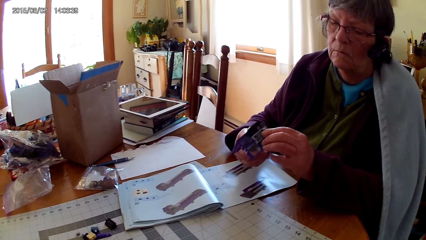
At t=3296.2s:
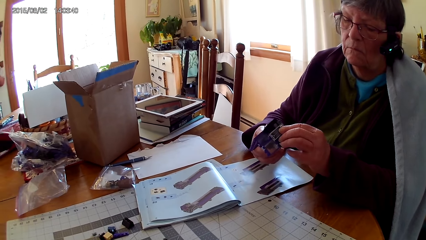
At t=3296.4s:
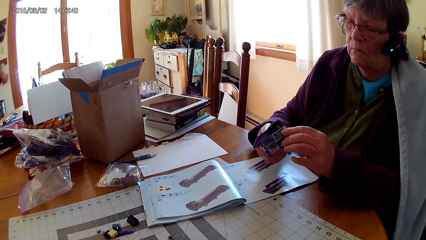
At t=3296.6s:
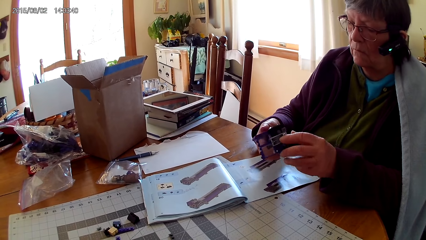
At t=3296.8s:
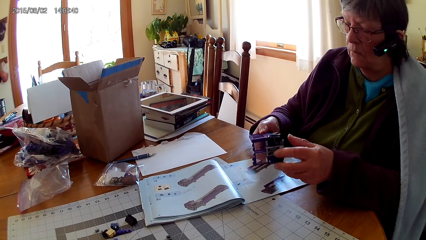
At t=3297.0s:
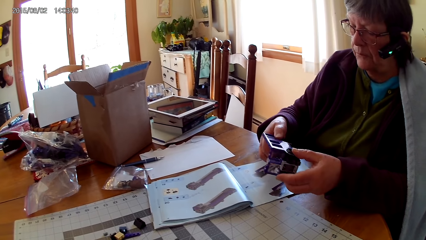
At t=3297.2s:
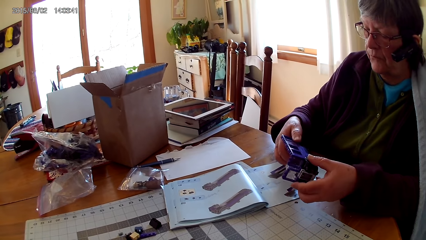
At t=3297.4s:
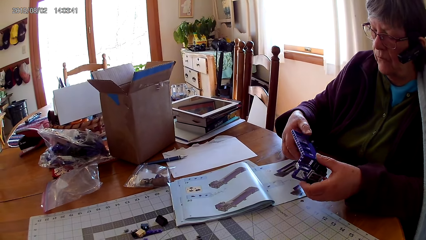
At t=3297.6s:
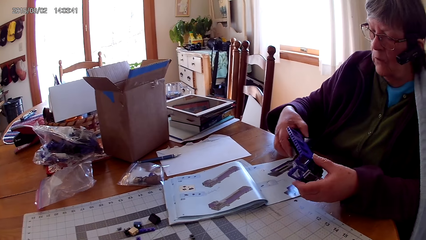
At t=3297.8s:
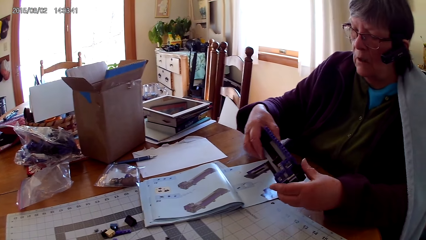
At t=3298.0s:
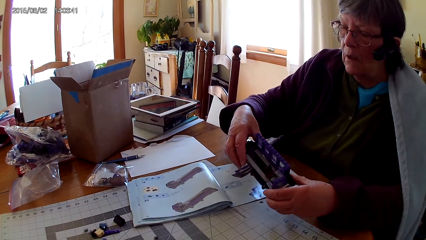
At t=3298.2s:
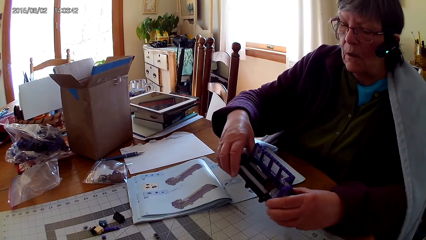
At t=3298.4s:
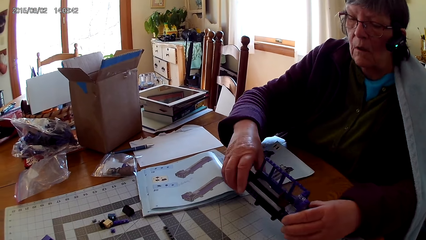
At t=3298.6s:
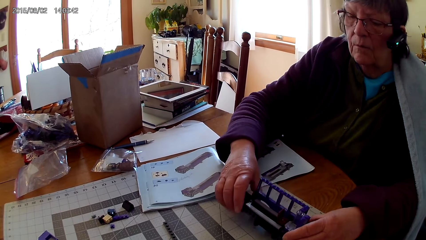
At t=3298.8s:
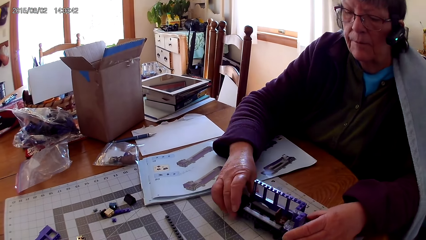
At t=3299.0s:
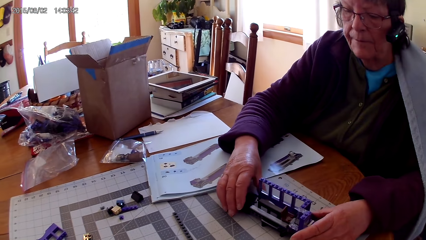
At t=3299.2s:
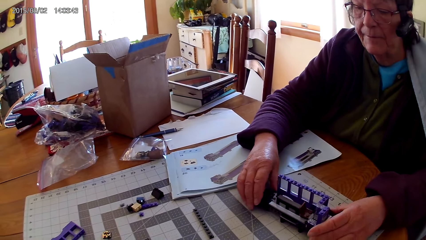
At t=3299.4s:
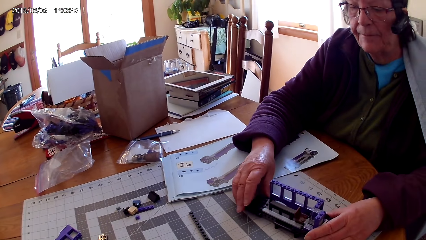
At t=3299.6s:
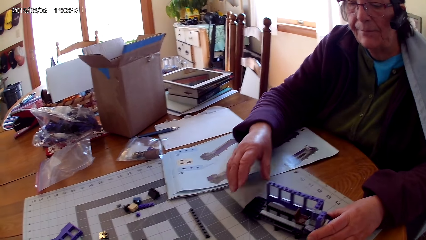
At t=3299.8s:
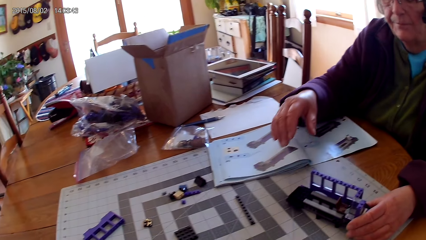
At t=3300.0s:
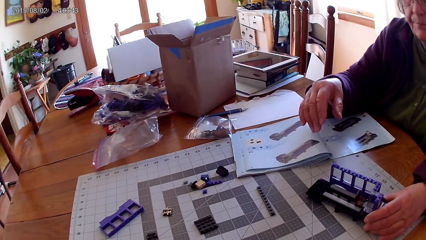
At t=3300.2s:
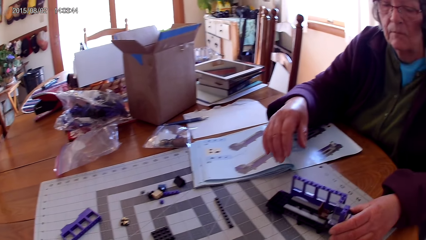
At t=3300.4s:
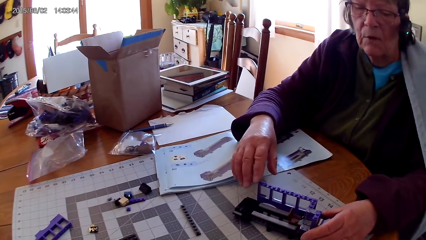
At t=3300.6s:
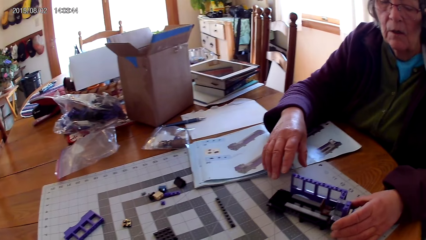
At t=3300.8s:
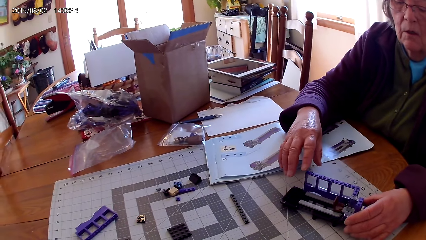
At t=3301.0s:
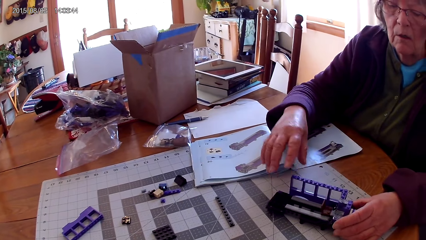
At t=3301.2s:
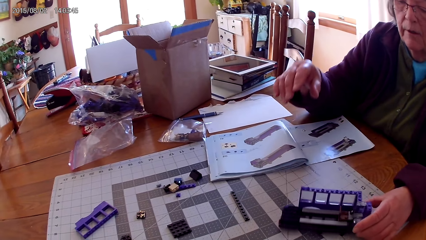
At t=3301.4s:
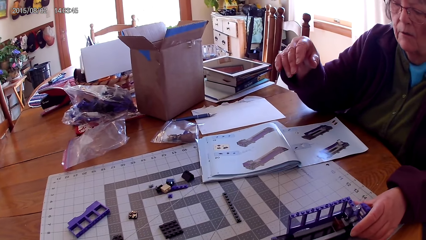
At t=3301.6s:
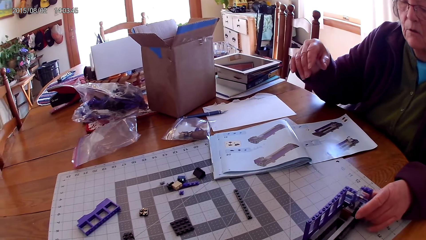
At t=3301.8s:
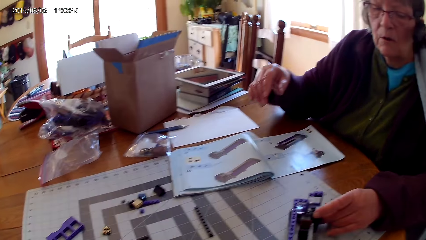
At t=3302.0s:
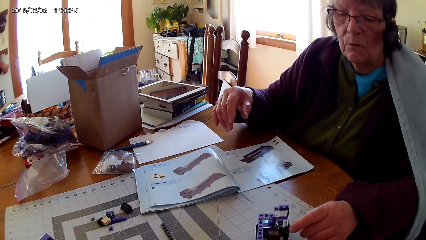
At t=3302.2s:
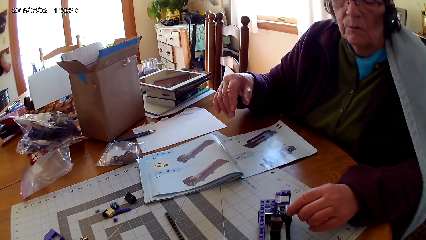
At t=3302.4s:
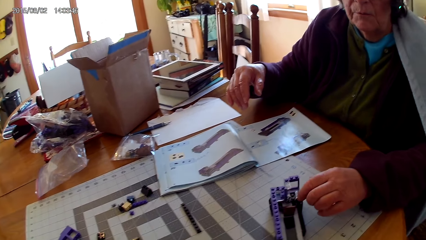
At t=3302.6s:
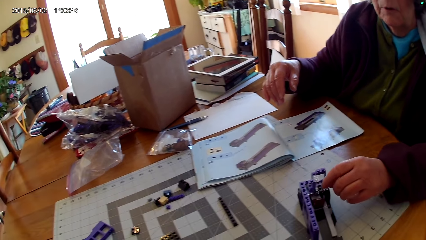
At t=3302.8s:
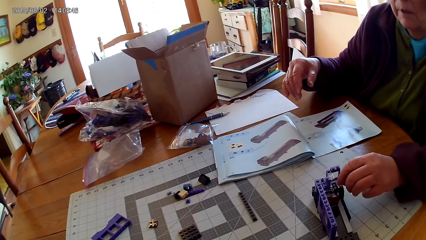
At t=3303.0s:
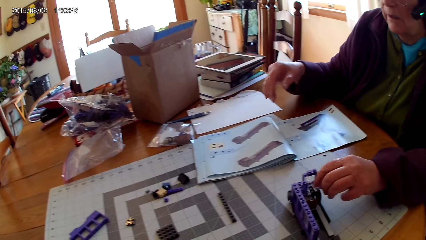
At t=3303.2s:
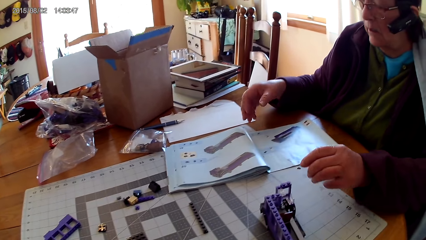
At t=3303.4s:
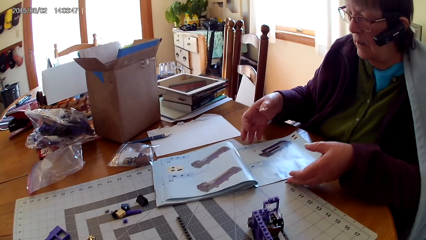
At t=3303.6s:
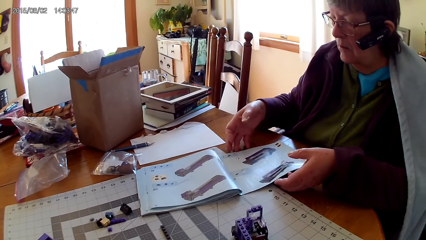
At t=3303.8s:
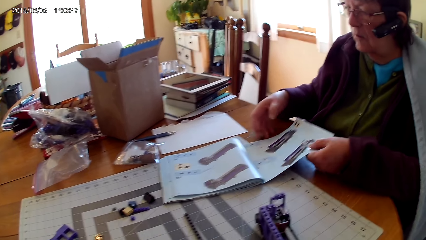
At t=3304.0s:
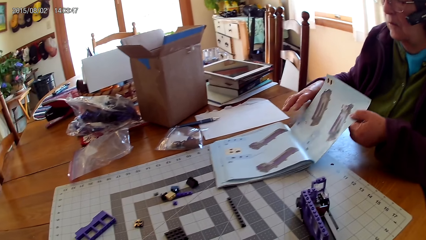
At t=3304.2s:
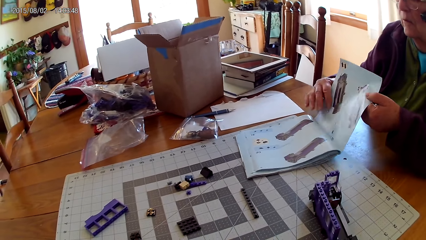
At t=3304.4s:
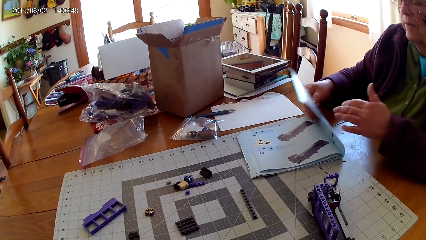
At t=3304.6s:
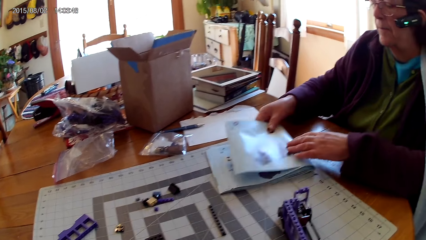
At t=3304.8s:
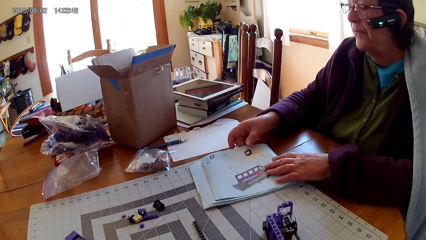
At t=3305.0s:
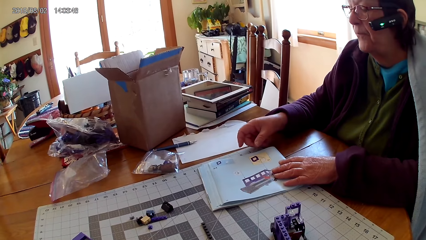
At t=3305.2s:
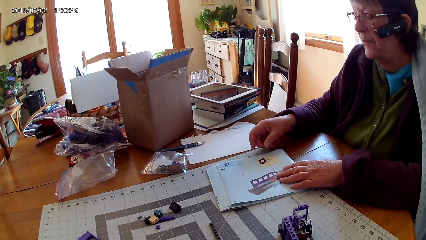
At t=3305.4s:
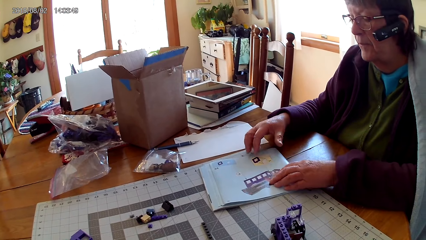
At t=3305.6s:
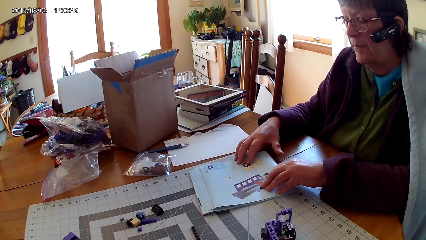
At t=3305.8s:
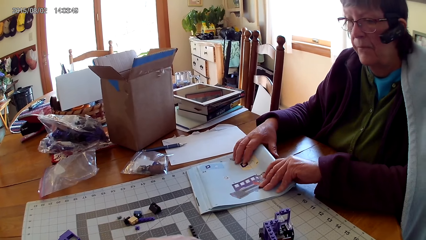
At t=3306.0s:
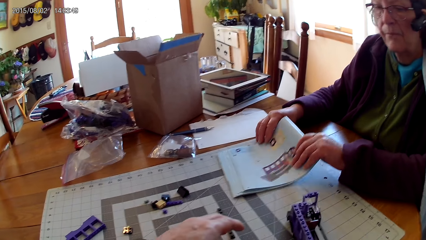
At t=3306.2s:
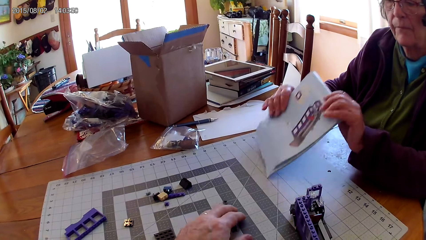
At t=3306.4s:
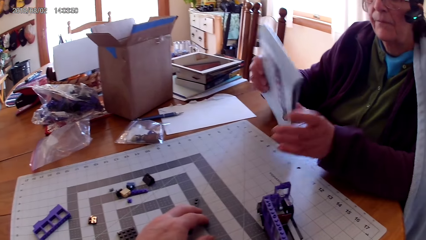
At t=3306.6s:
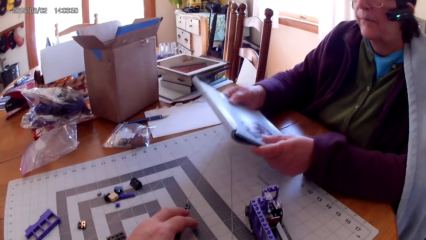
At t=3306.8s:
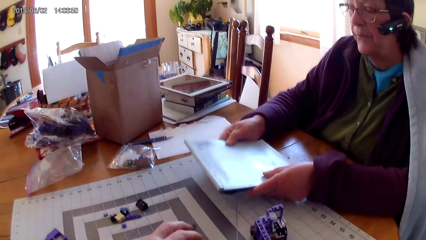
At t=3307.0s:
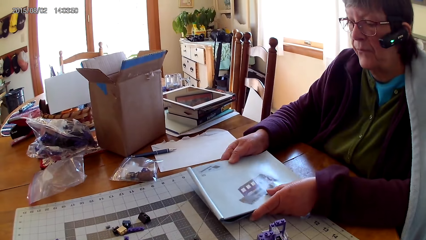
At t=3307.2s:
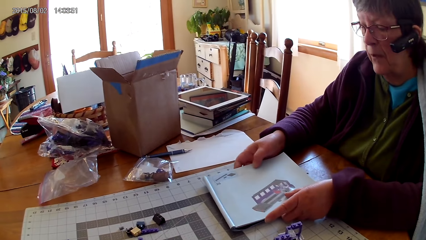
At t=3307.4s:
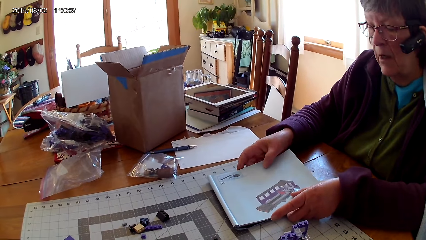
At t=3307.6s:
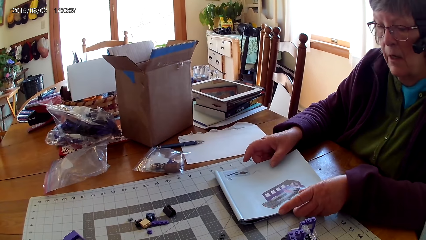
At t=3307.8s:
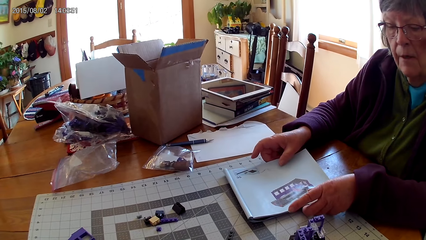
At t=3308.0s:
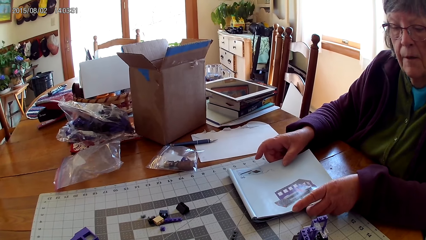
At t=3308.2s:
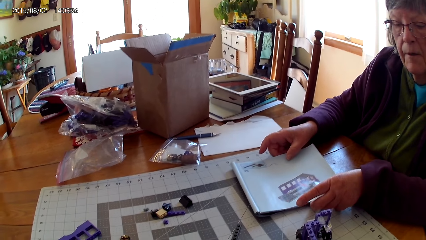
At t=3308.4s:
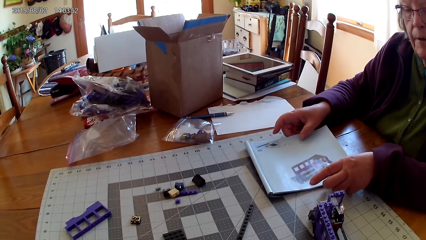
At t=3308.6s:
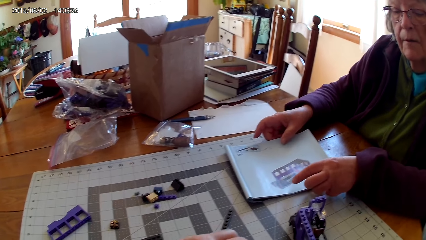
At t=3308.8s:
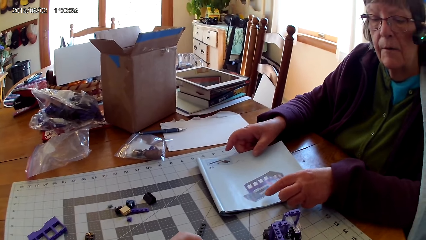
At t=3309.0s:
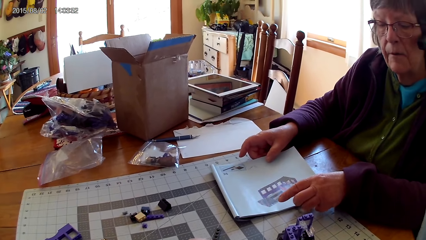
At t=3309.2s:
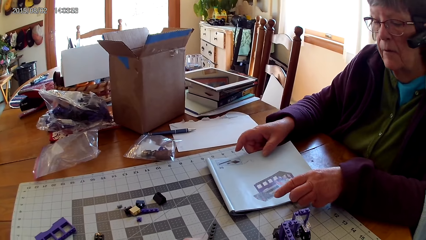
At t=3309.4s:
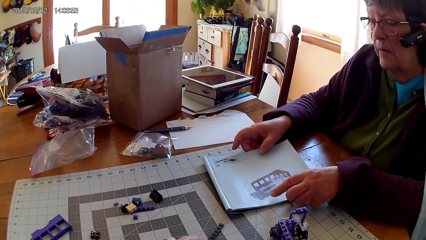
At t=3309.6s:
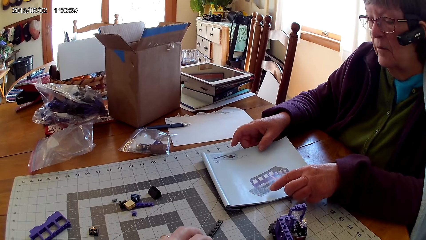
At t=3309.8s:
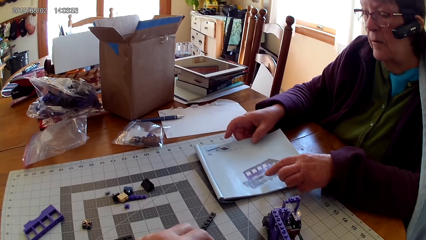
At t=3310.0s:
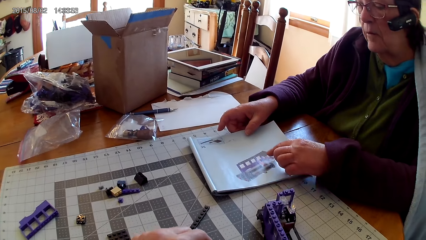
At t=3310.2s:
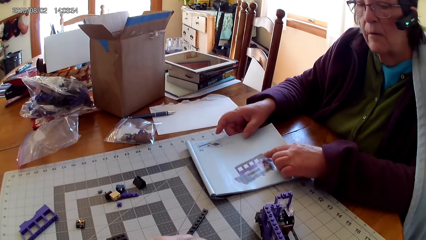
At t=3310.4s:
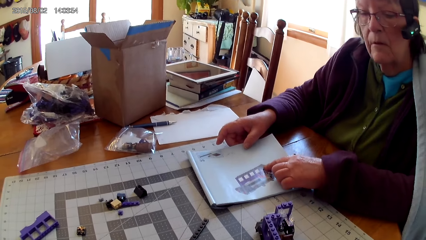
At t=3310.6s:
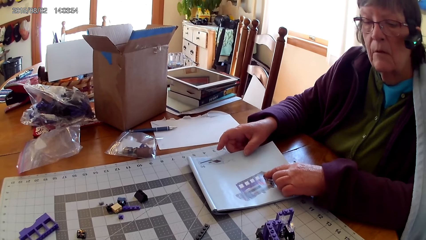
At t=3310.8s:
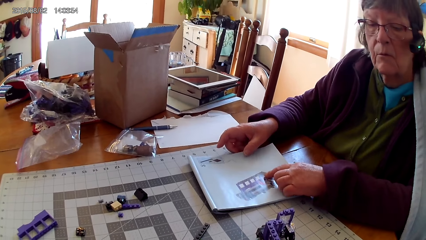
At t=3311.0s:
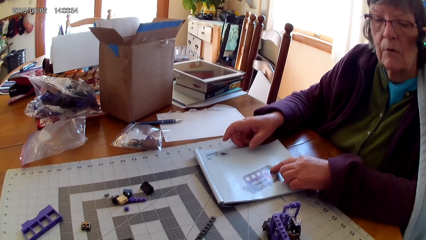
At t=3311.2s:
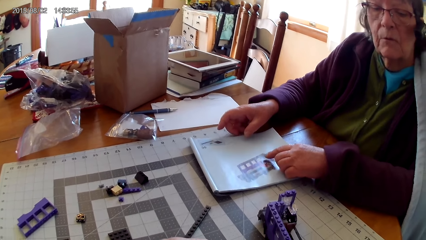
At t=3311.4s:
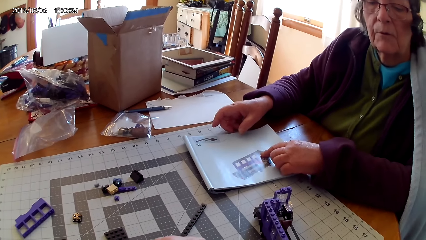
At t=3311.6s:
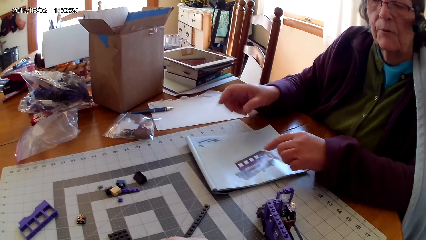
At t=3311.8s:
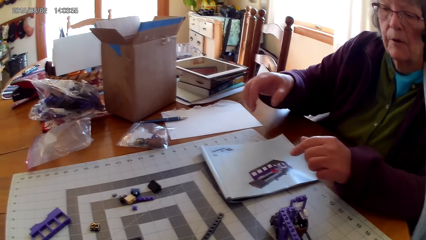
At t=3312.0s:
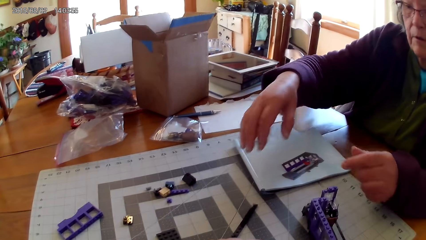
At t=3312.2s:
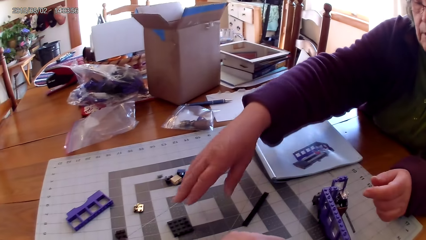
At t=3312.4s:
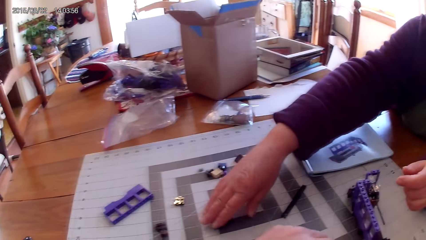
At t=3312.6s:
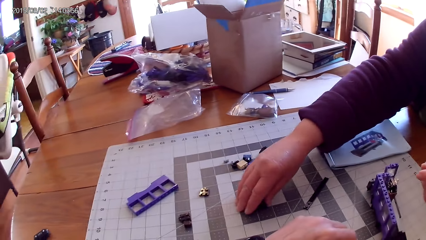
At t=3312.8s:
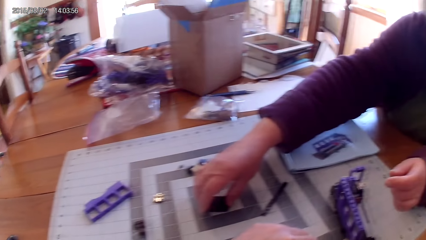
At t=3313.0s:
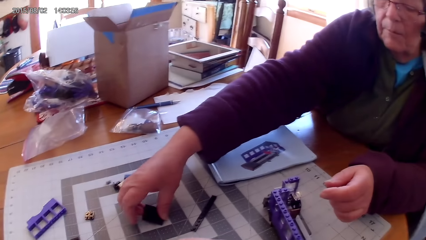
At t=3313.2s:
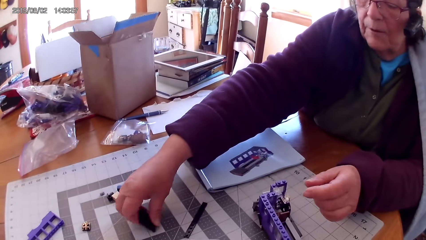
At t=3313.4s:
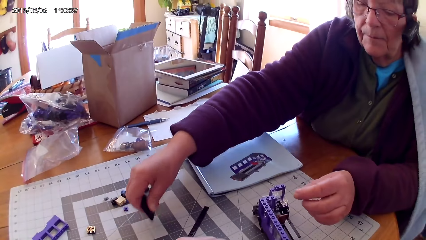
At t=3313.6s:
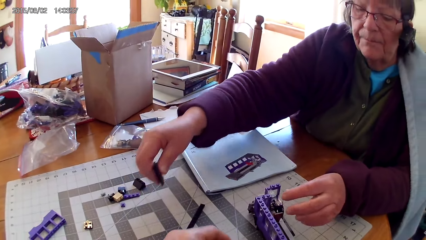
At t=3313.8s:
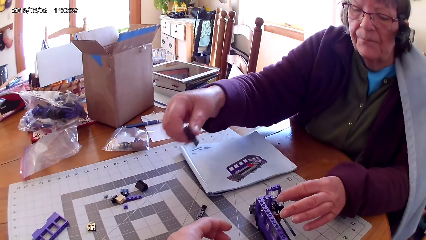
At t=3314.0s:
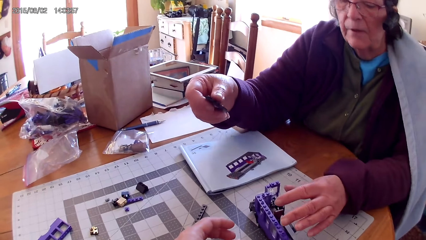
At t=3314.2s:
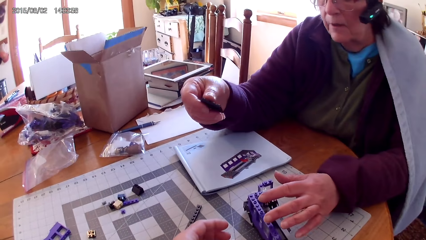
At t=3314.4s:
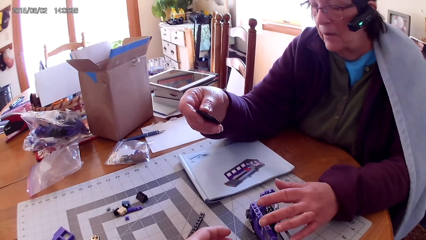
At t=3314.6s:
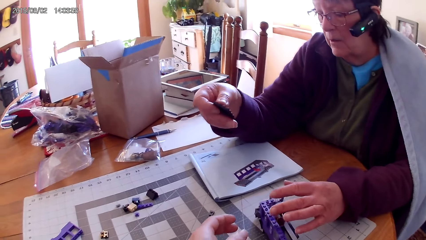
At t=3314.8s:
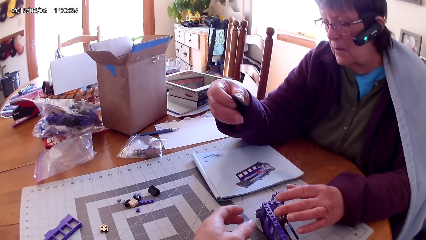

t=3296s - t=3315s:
A lady puts the interlocked toy on the table. The lady closes the open page on a book, lifts the Lego book, turns the book, and lifts the Lego book again. The lady points at a drawing on the book, picks a plastic interlocking block or Lego piece from the table, and lifts the Lego piece.
